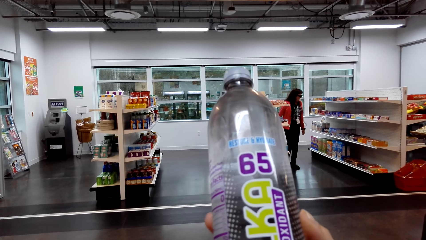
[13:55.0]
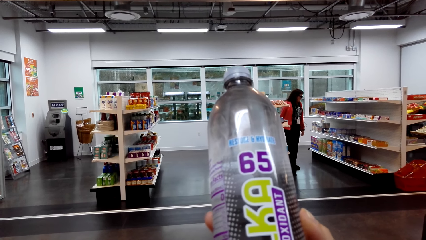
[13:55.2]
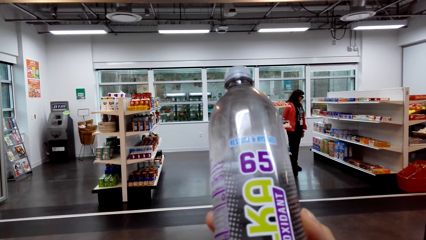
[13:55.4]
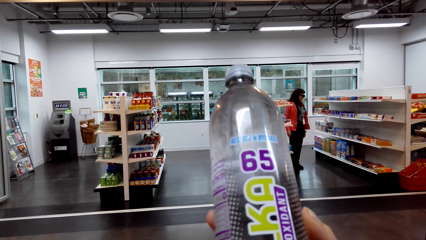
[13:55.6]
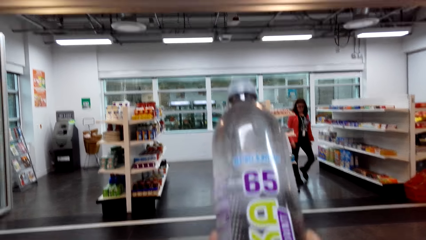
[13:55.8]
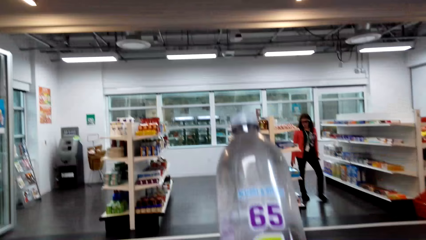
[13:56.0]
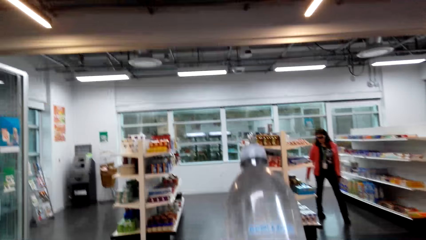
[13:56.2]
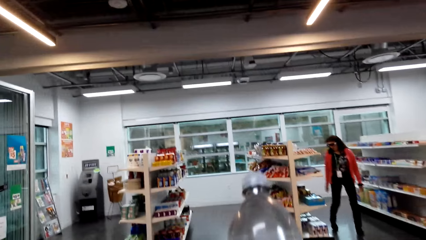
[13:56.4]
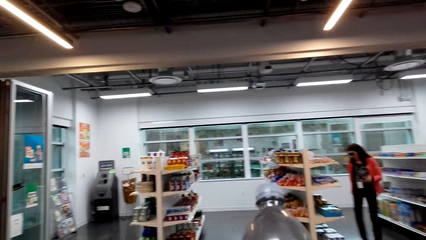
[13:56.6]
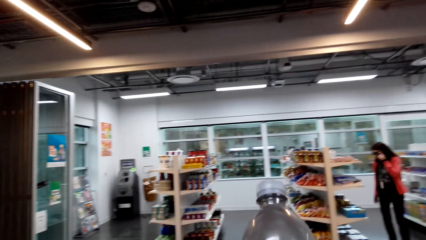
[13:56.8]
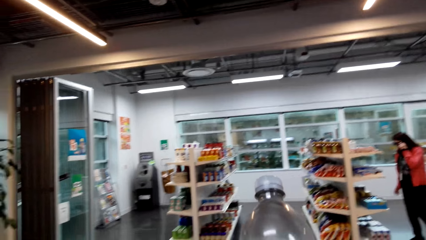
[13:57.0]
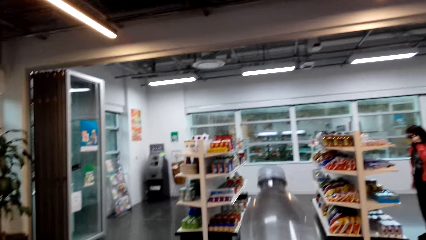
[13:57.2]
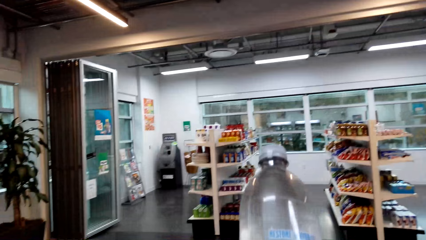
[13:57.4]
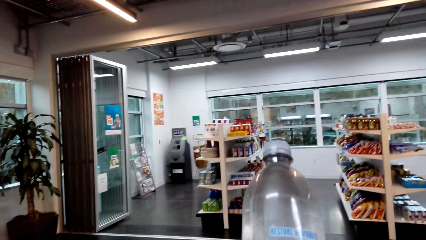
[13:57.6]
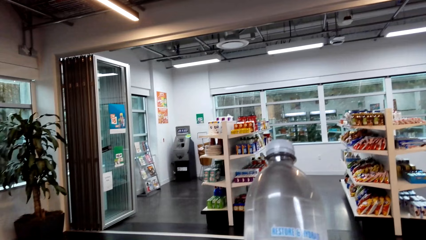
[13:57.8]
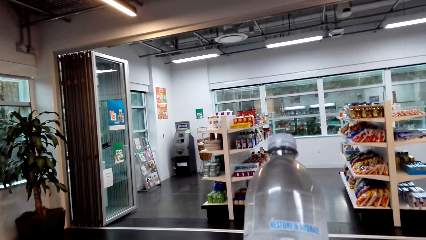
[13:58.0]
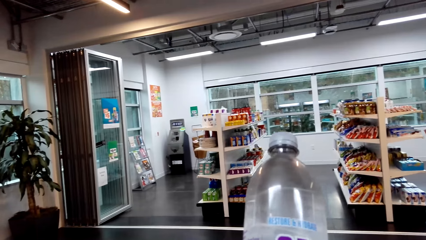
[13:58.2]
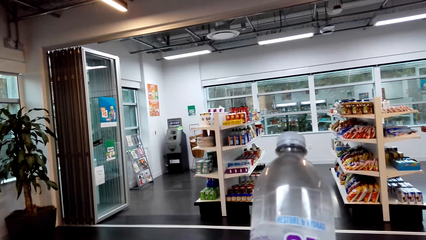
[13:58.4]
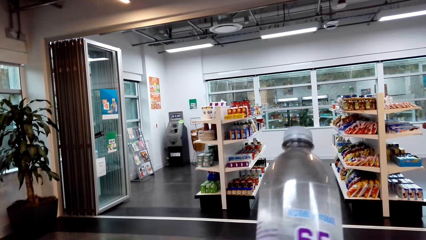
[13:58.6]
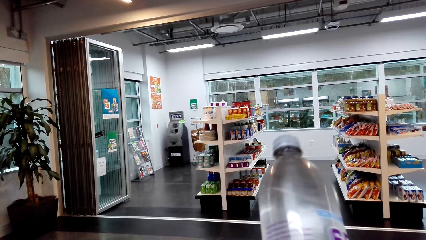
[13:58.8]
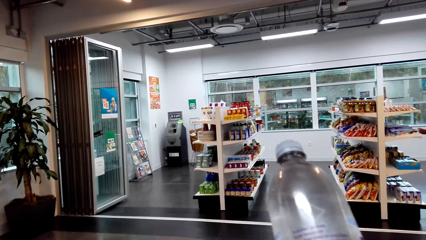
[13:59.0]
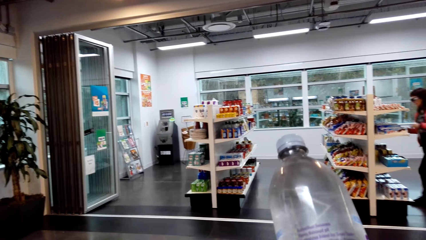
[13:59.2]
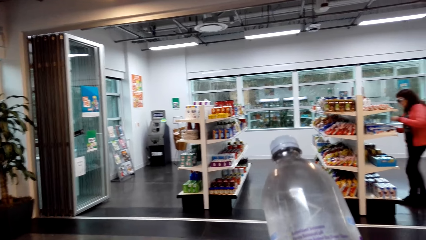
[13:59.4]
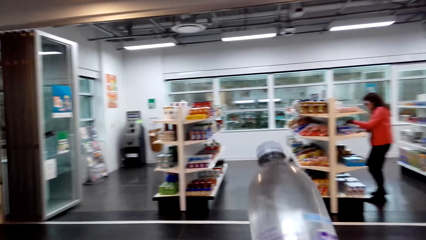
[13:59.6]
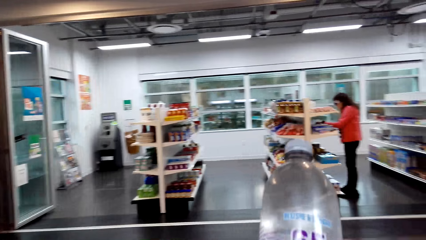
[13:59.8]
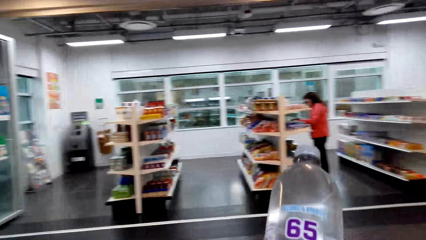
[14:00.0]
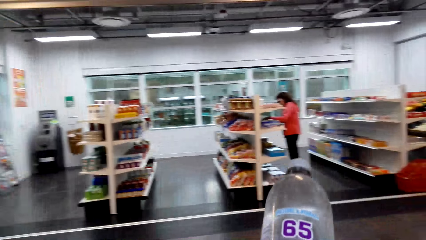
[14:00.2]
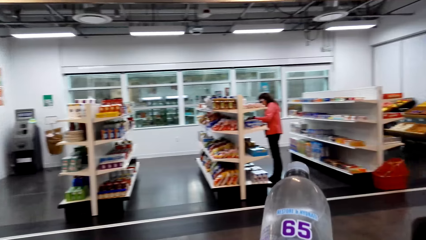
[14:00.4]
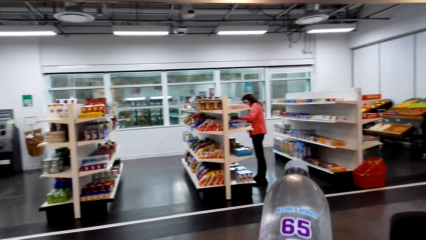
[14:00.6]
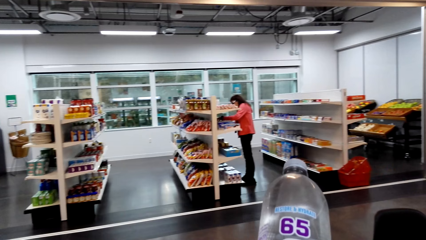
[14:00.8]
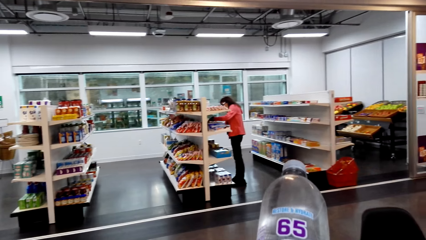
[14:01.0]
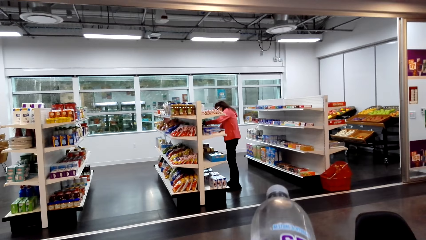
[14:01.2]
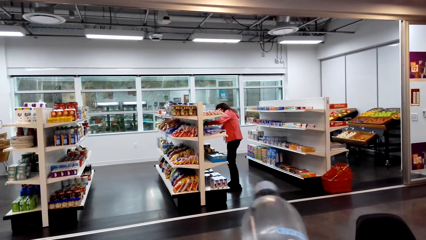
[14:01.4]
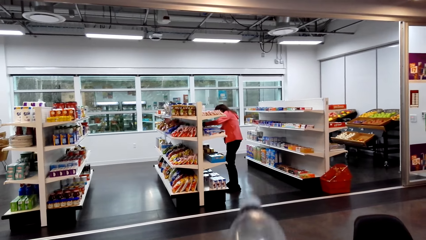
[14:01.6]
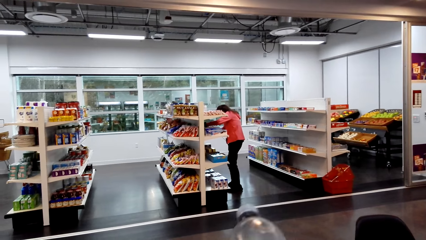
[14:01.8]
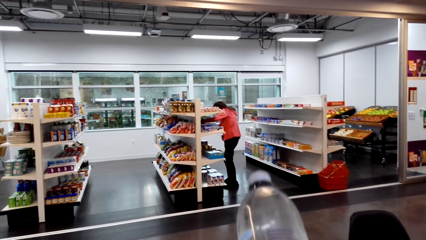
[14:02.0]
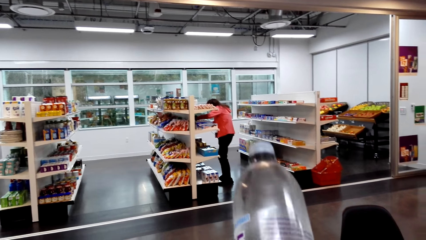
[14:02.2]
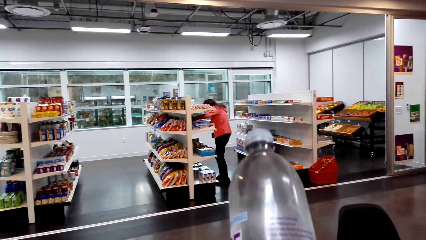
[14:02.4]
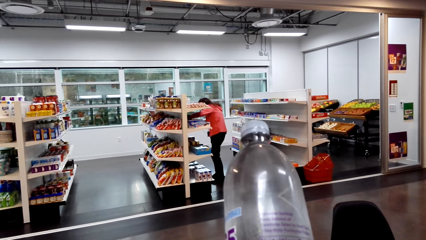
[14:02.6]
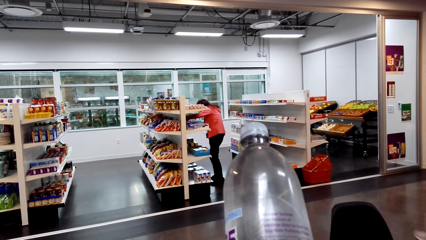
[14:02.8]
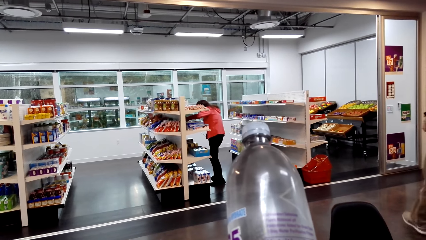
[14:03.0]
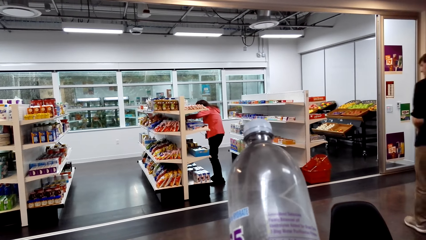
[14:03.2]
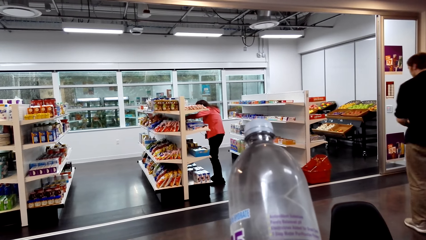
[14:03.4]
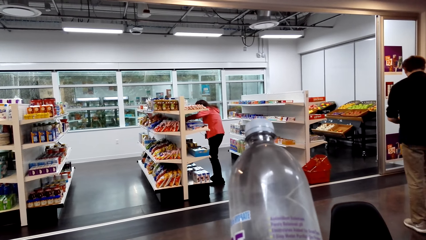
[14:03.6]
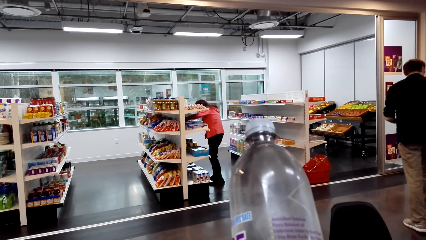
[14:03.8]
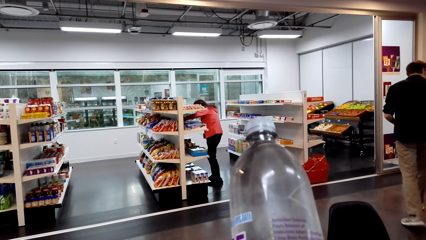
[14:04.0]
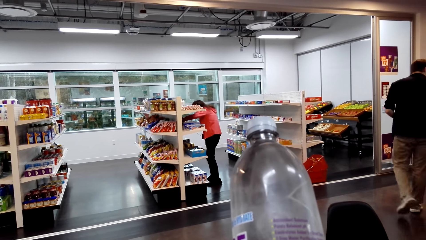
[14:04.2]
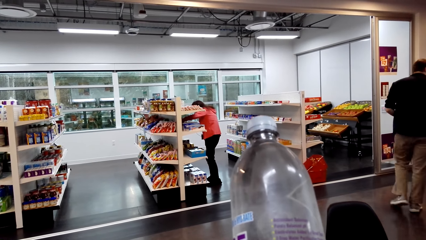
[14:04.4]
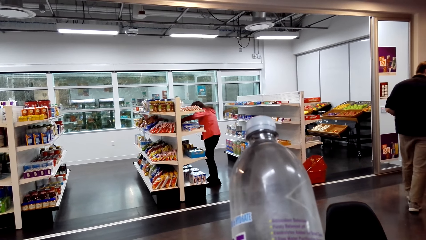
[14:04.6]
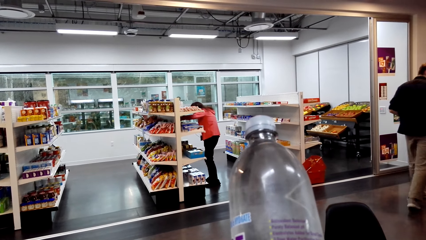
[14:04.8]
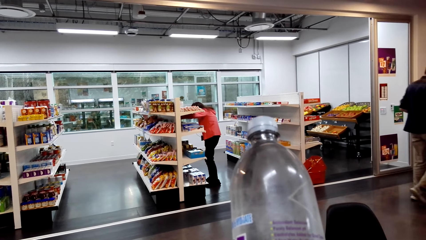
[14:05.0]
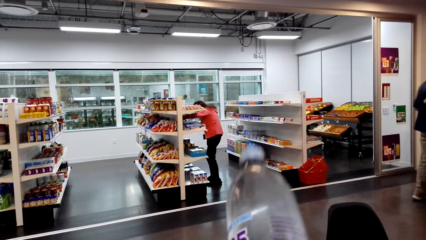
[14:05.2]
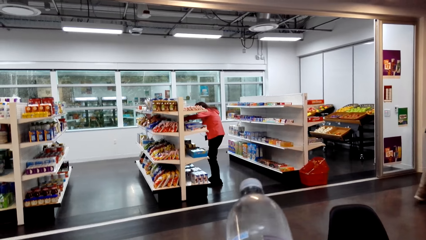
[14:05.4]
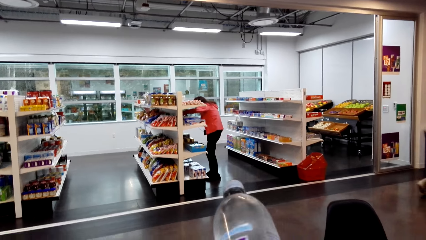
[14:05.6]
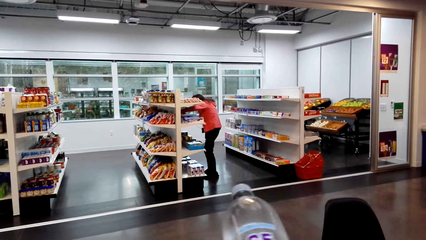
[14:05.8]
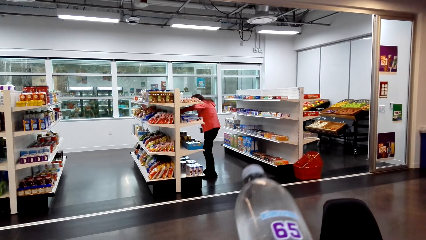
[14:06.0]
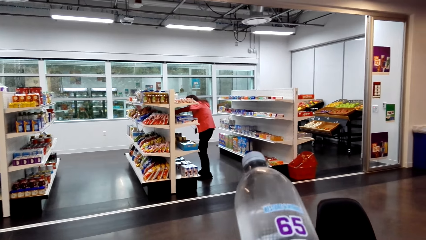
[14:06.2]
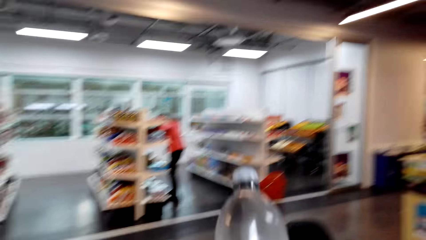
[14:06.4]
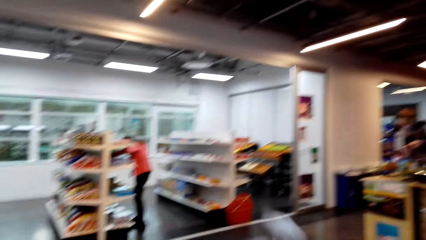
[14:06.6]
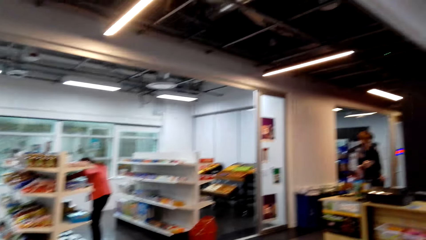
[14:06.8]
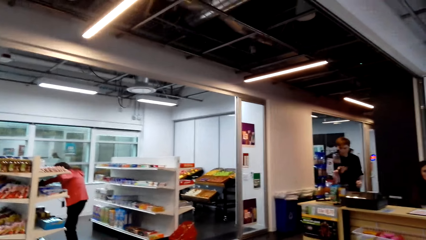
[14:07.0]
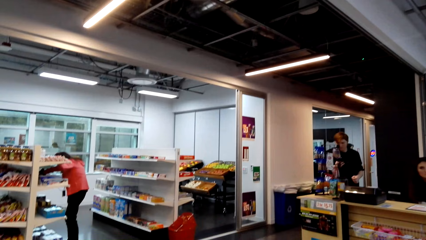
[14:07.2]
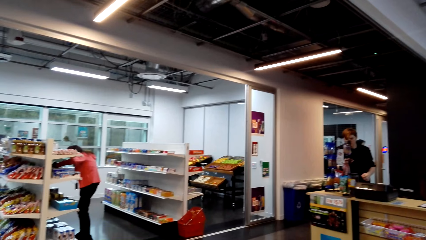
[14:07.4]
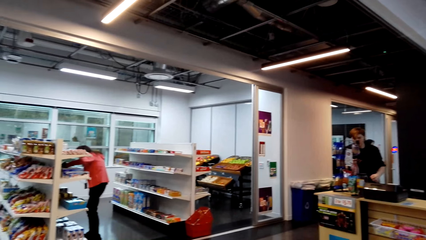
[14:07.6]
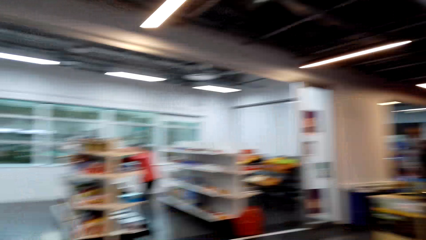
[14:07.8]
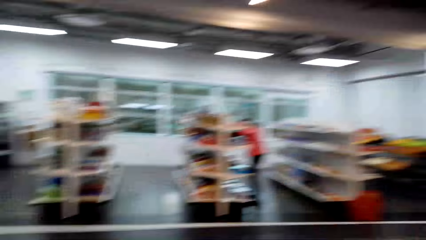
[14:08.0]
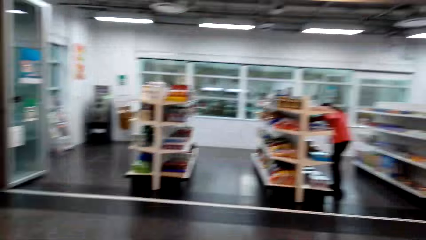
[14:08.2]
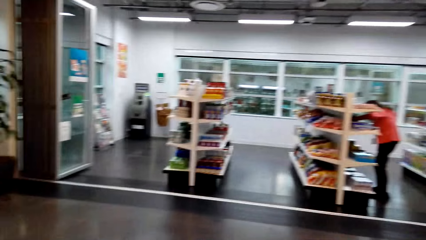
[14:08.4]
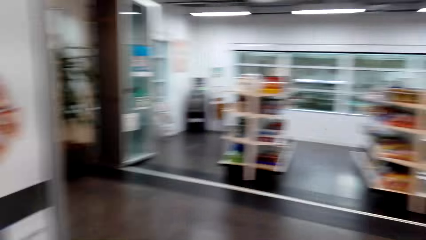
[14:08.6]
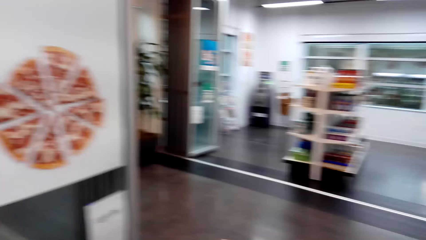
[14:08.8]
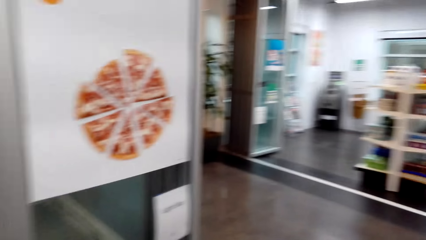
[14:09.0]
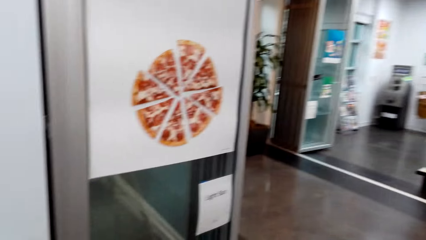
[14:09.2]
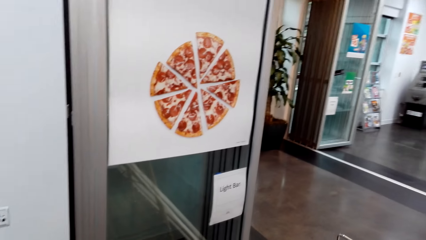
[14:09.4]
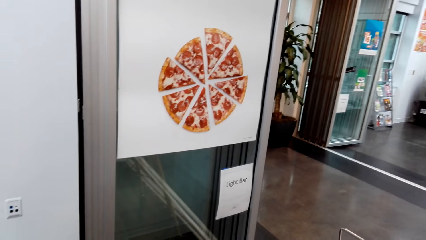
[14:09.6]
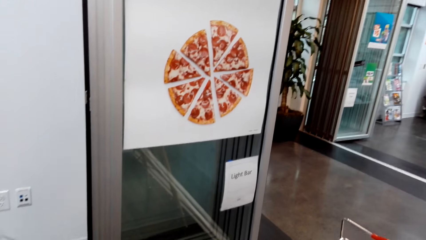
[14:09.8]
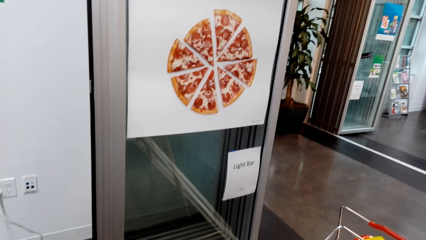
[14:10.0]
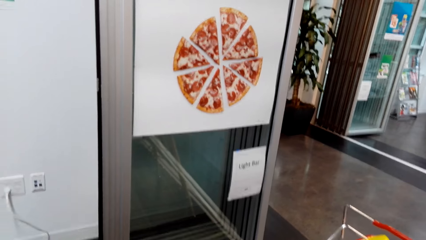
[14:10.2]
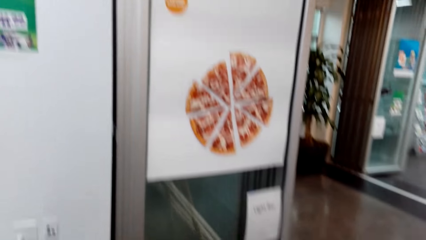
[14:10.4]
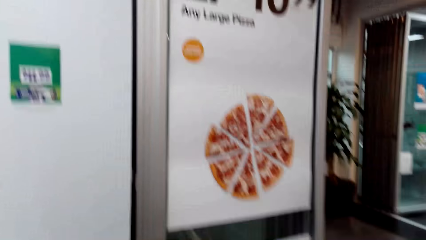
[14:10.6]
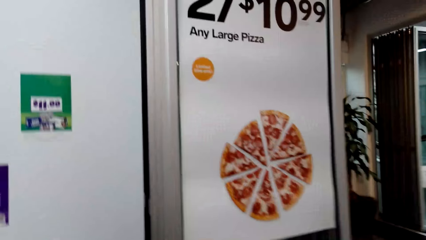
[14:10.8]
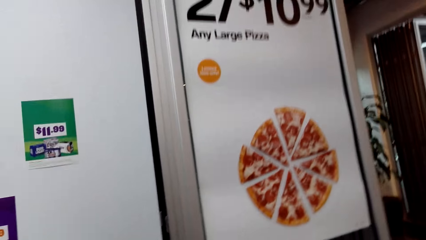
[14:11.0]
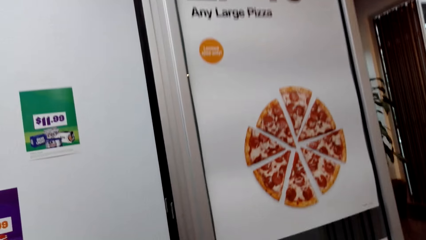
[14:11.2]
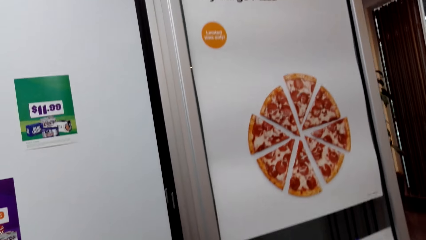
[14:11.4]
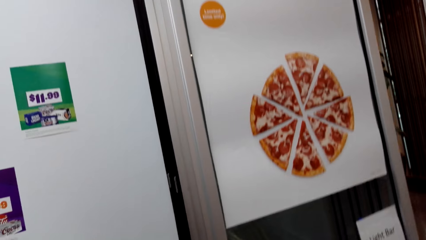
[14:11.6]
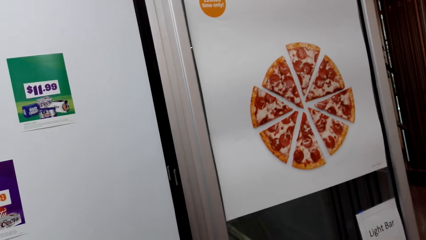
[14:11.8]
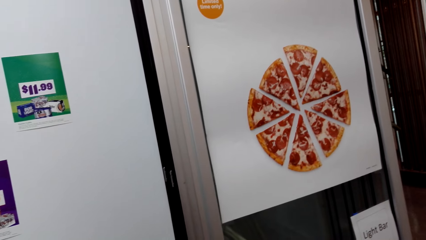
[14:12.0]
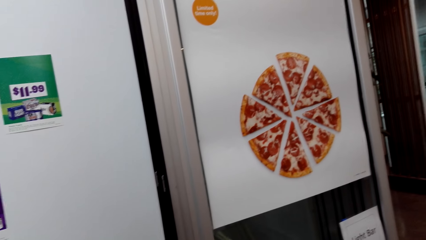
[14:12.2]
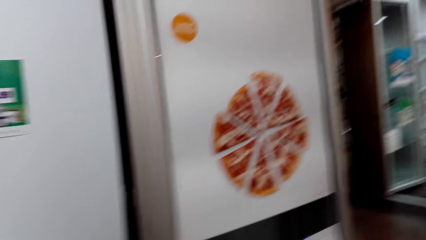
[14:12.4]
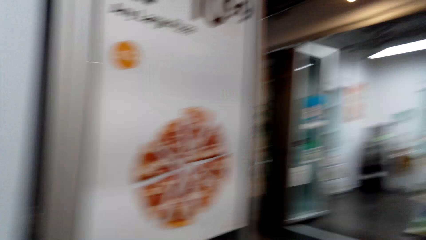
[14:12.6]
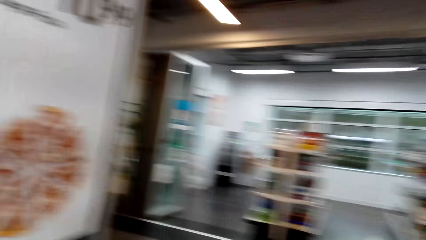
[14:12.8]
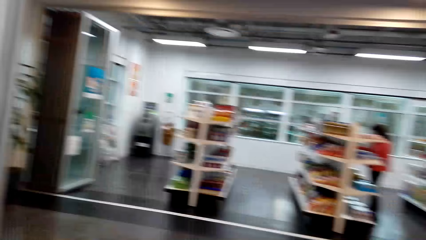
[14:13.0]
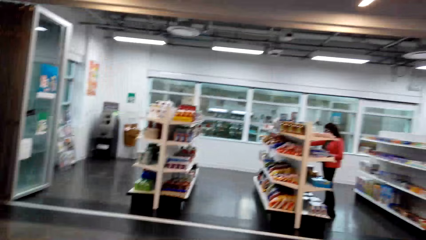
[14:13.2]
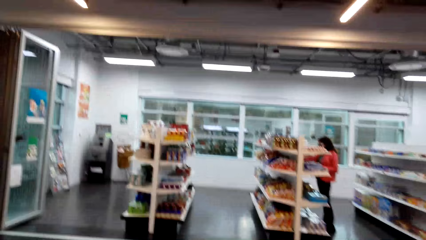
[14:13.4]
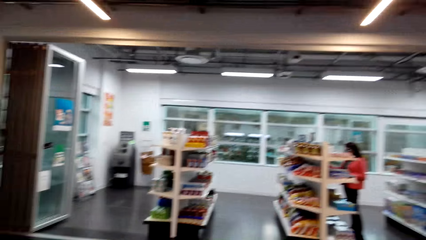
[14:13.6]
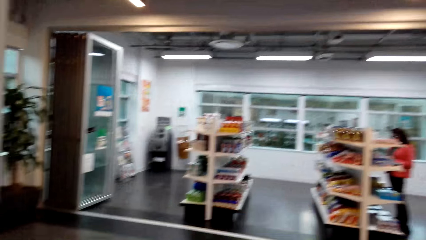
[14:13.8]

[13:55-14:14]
A lady walks around the supermarket. The lady looks for something in the supermarket. A man walks around the supermarket. The man stands at the counter. Another lady sits at the counter. The camera wearer looks around the supermarket. They stare at the wall. The first lady looks for something in the supermarket.
